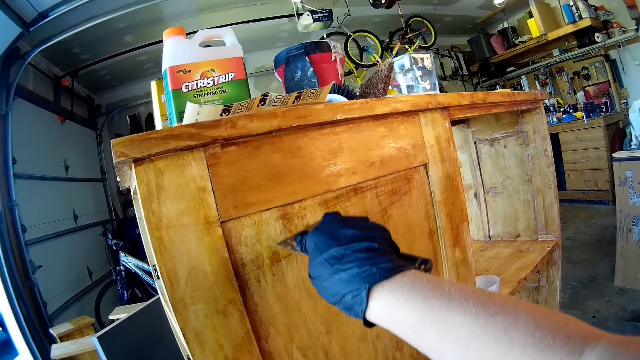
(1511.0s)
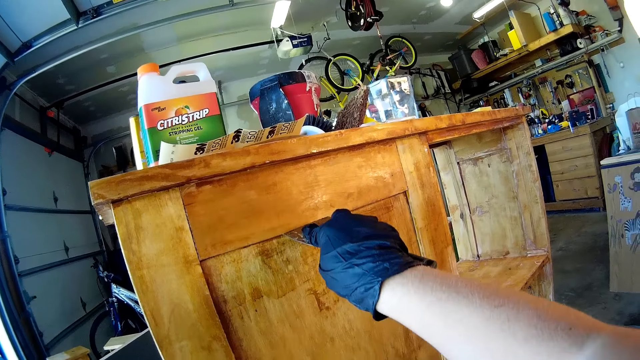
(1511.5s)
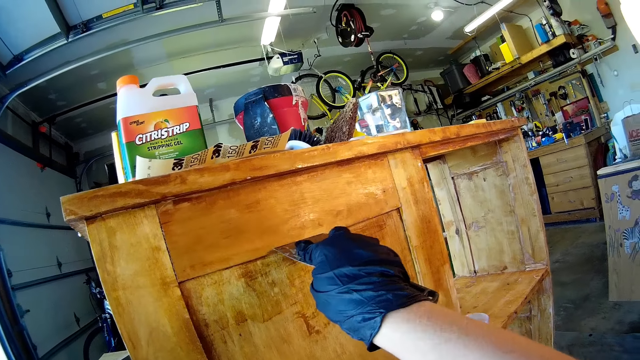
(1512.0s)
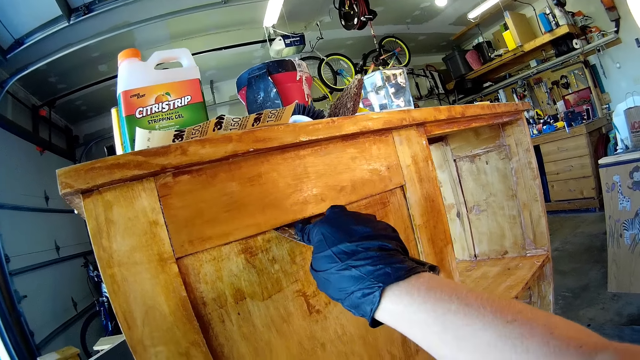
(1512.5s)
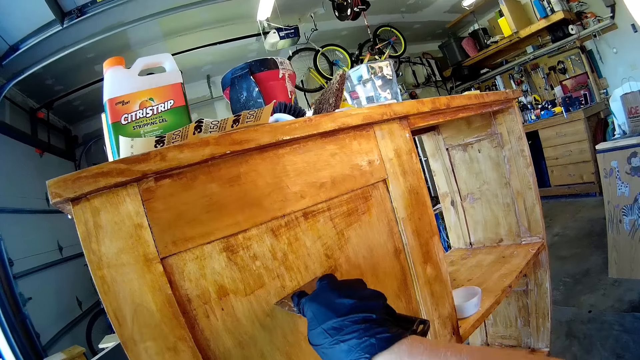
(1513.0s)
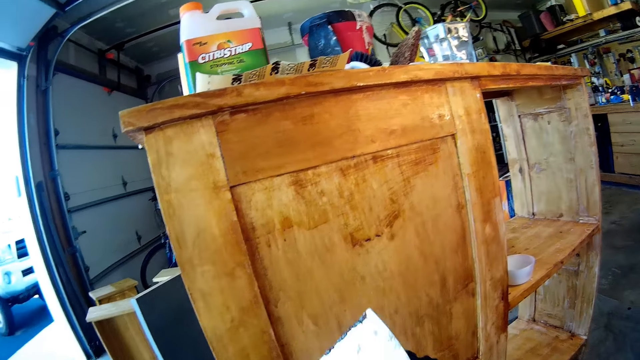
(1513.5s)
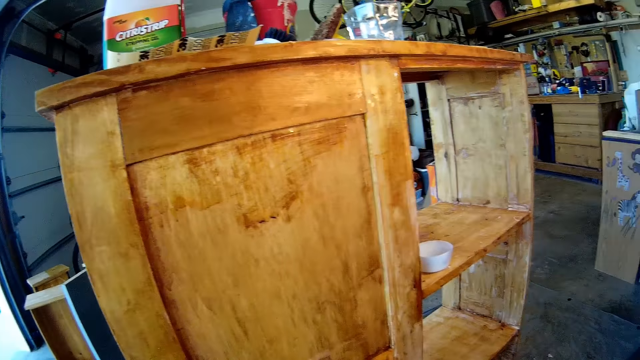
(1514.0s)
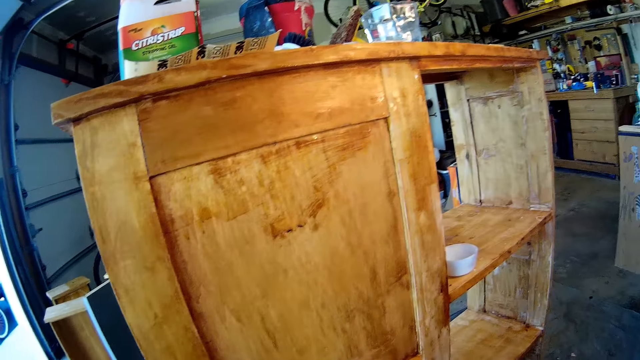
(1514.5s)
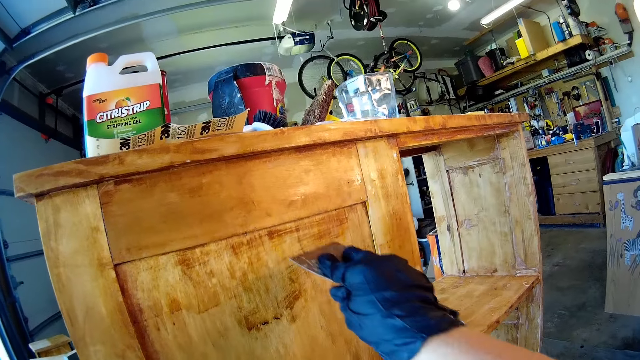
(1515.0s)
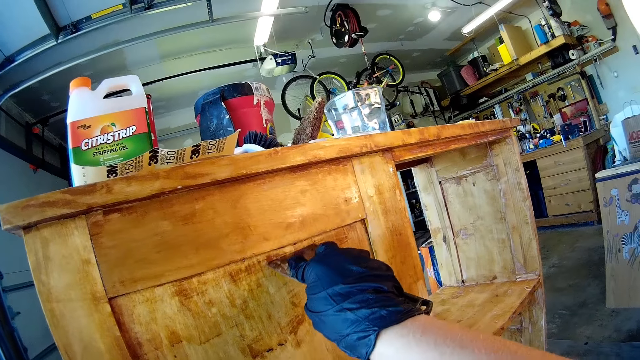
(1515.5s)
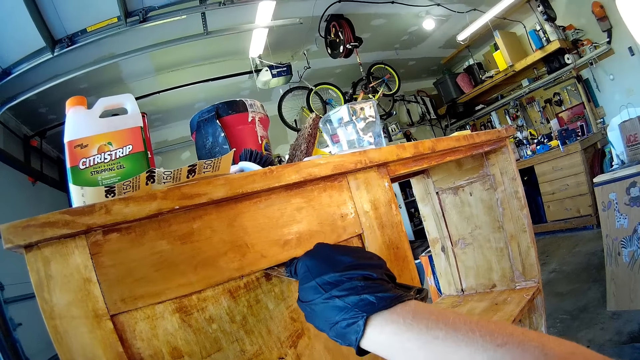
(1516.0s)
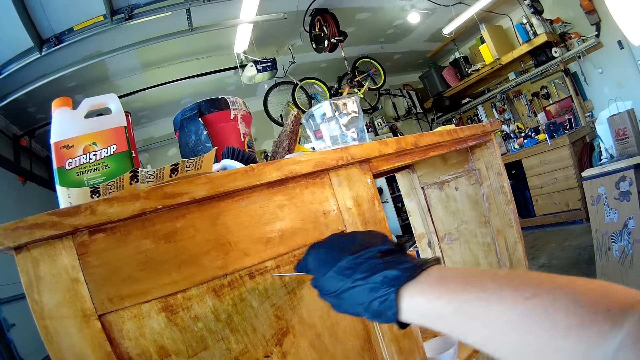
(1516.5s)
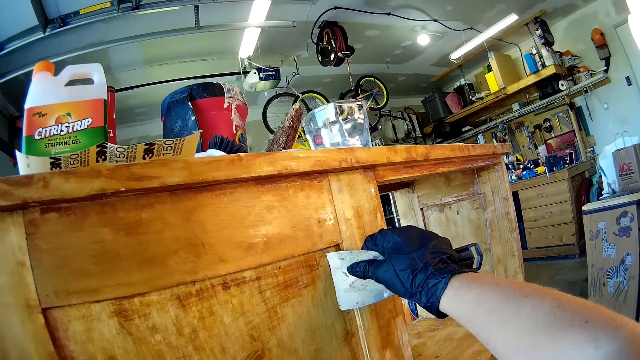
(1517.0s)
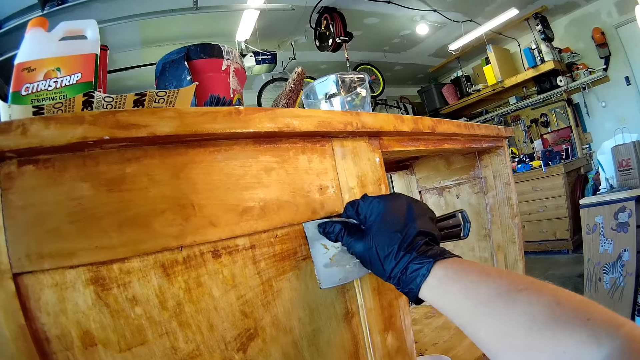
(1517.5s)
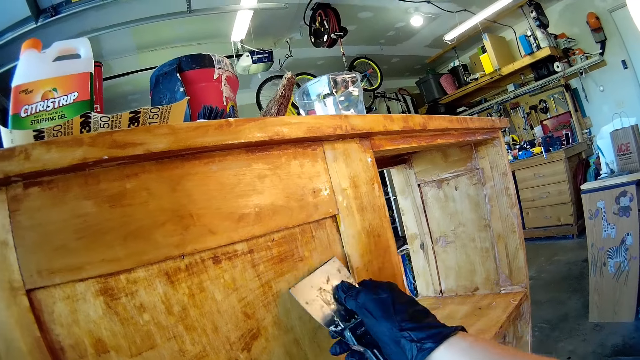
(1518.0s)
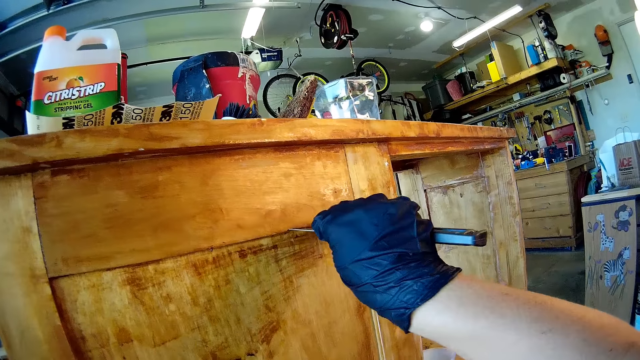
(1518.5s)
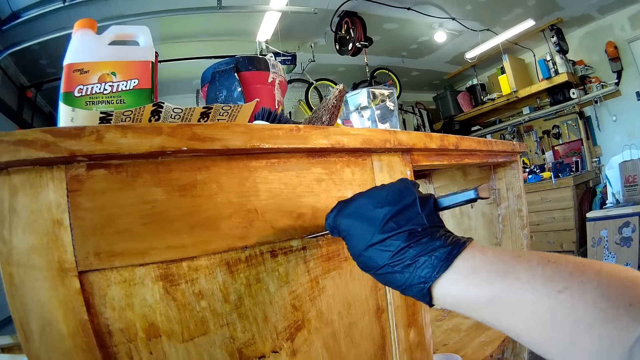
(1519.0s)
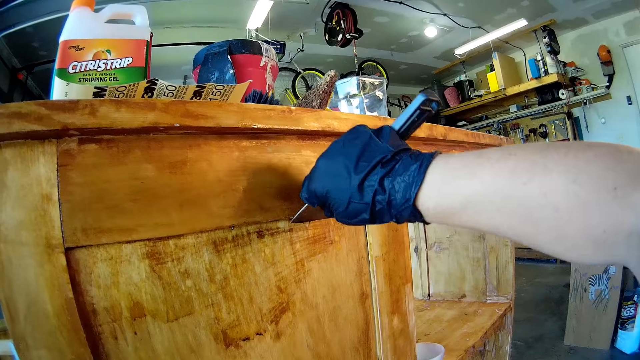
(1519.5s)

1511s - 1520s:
The camera wearer removes the hand from the cupboard. They scrub the cupboard with the scraper.

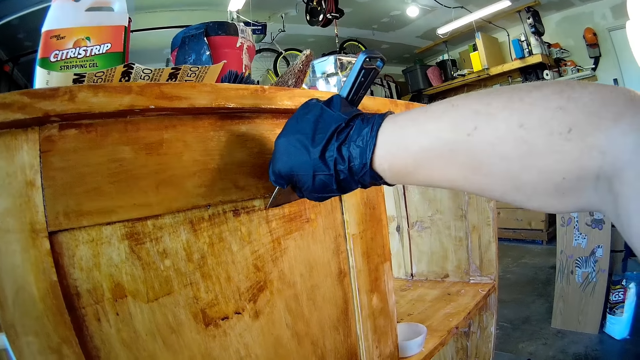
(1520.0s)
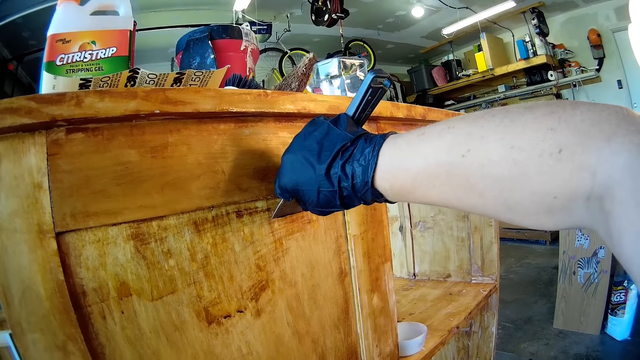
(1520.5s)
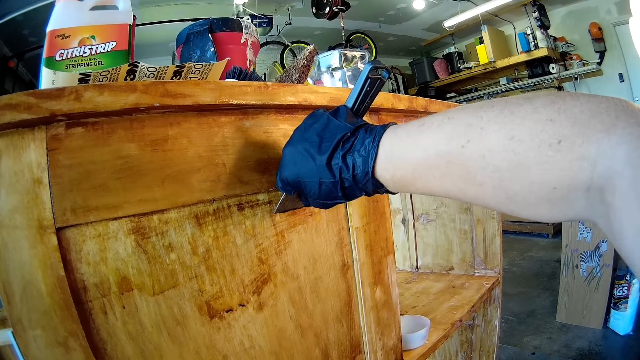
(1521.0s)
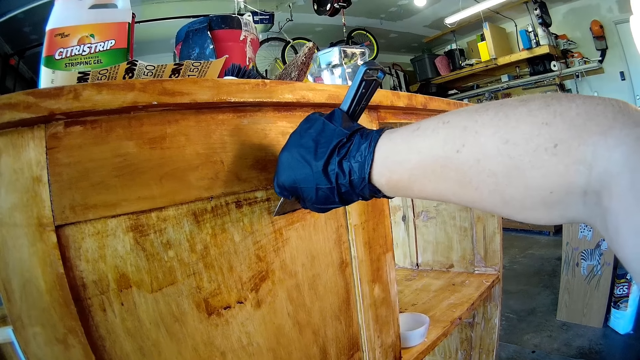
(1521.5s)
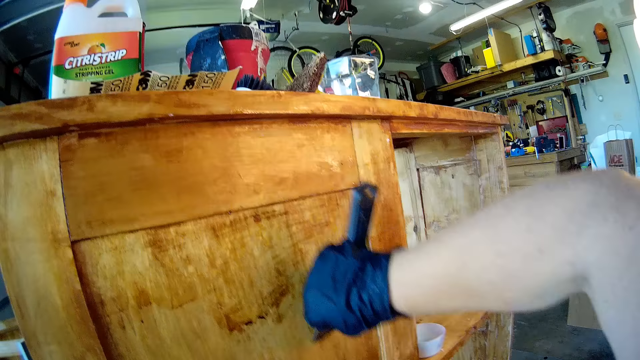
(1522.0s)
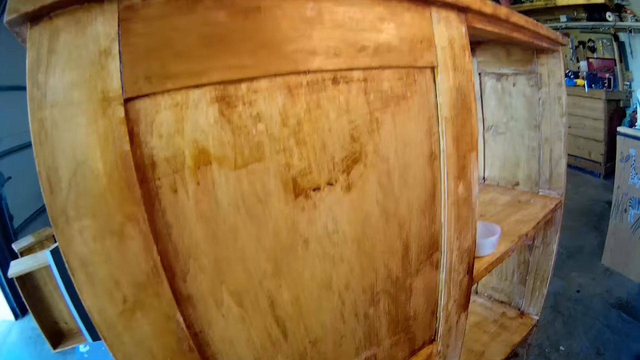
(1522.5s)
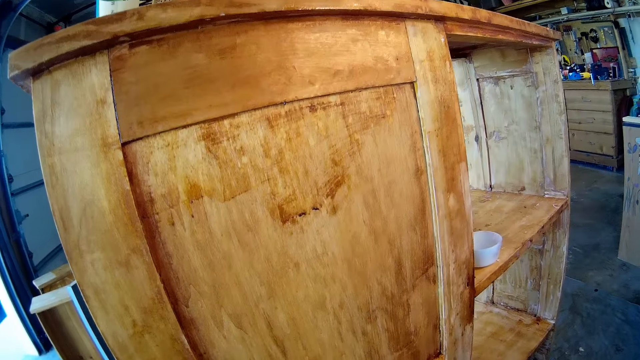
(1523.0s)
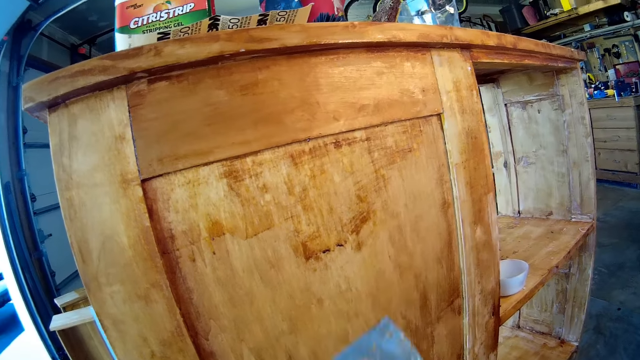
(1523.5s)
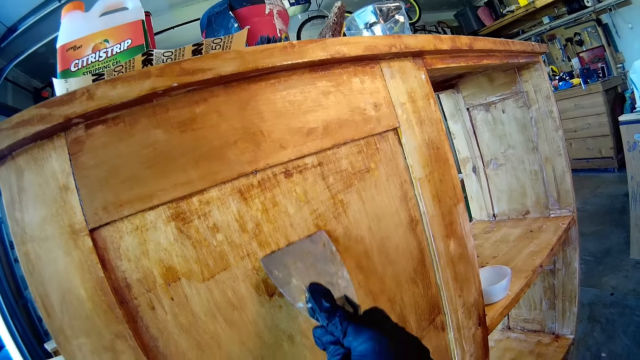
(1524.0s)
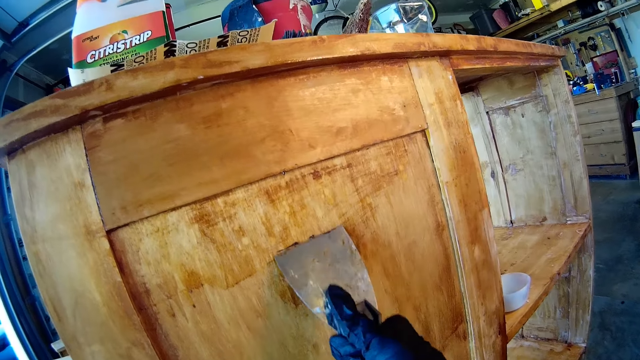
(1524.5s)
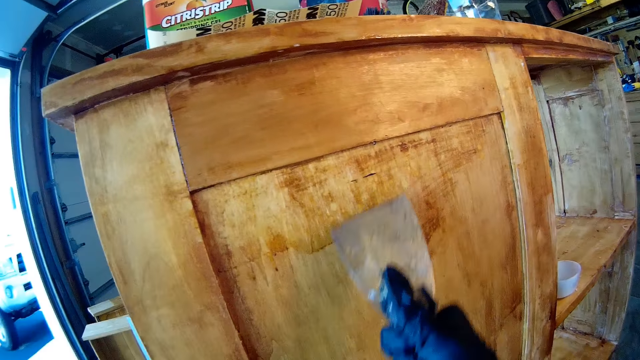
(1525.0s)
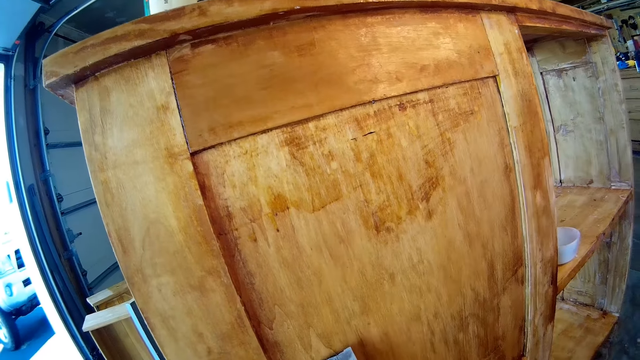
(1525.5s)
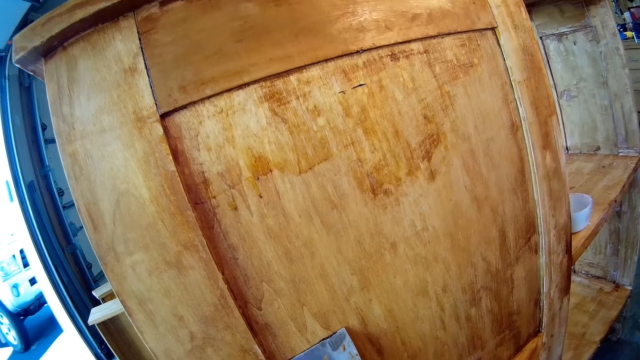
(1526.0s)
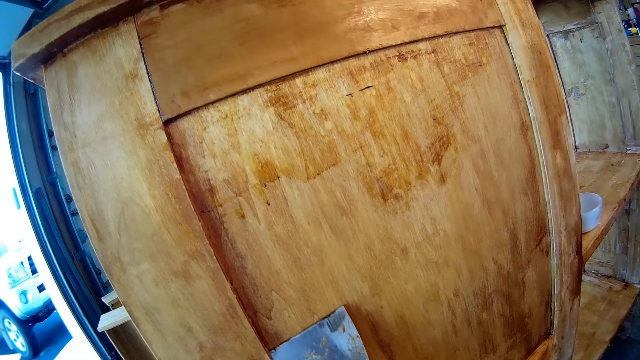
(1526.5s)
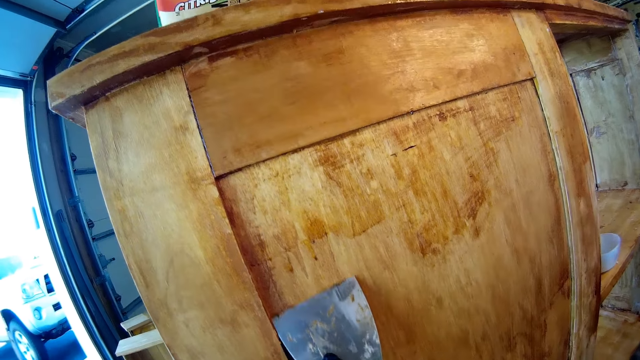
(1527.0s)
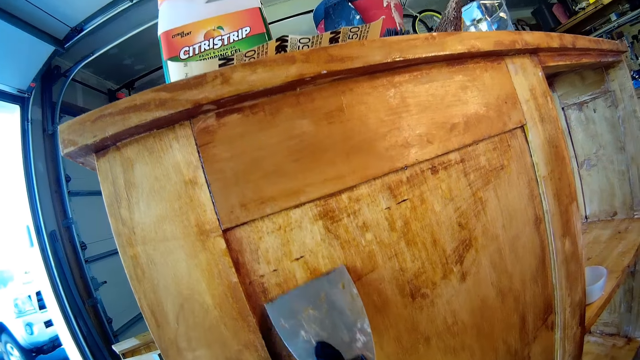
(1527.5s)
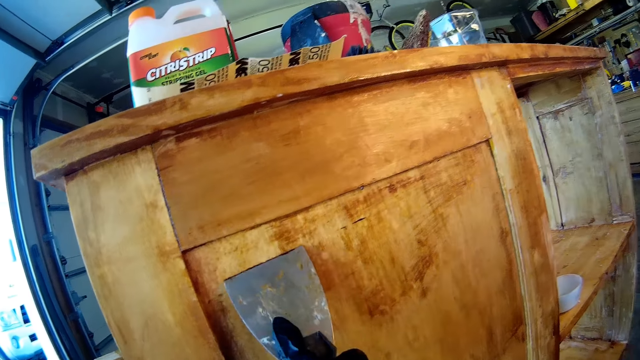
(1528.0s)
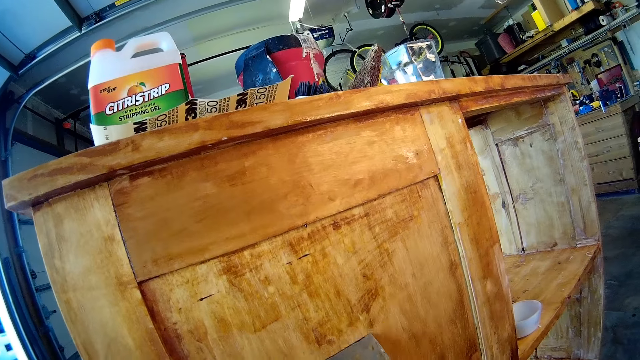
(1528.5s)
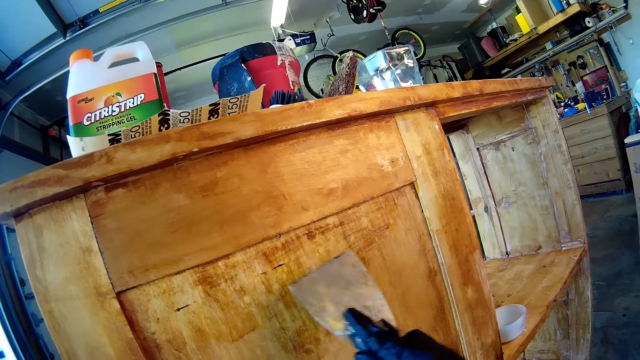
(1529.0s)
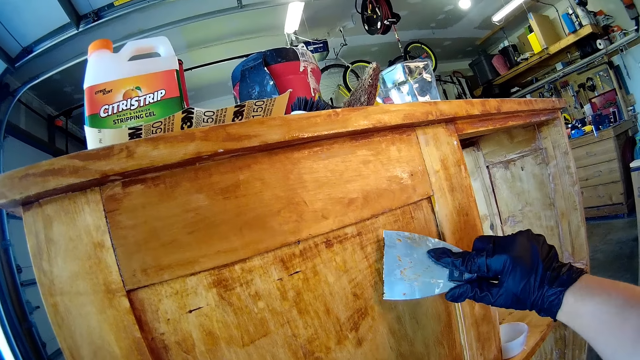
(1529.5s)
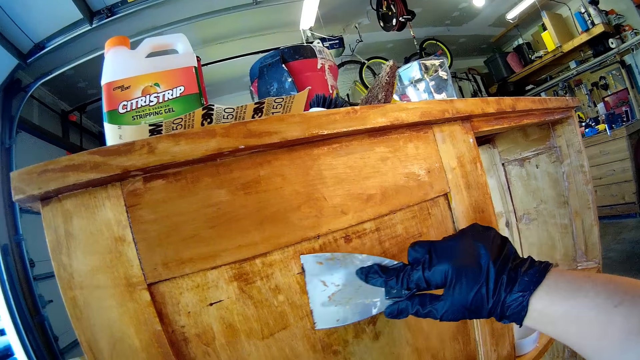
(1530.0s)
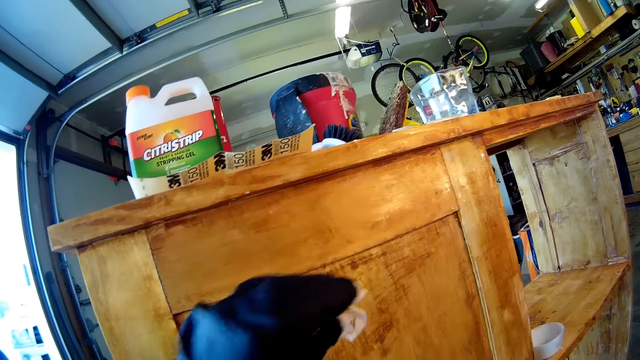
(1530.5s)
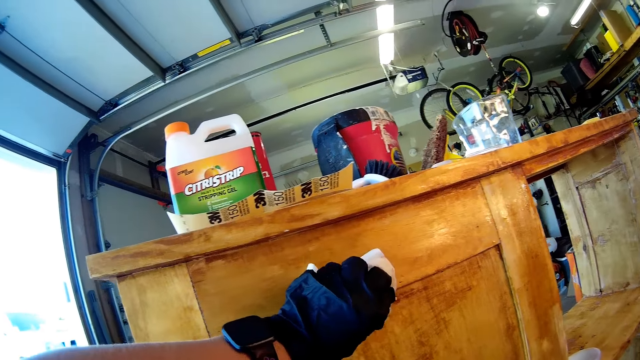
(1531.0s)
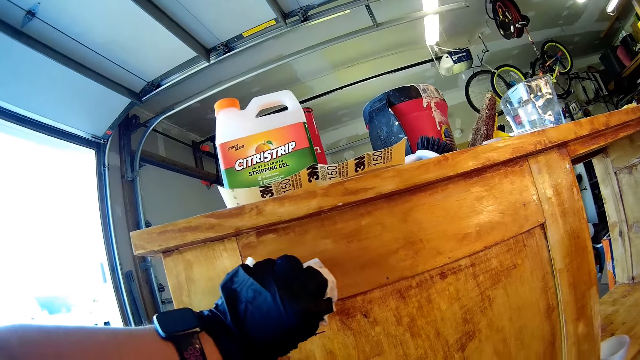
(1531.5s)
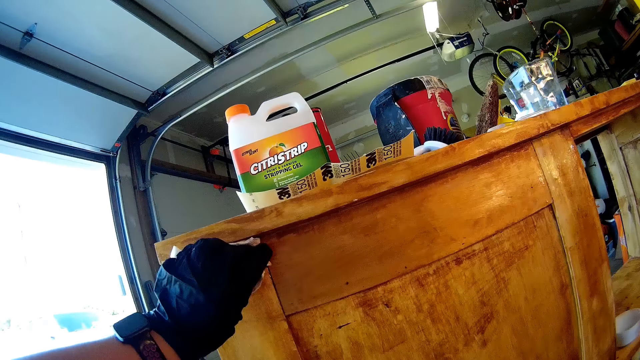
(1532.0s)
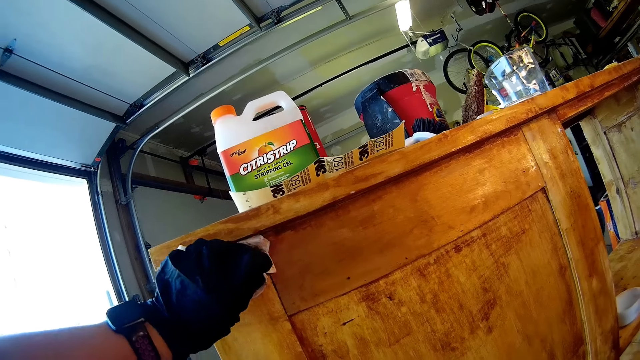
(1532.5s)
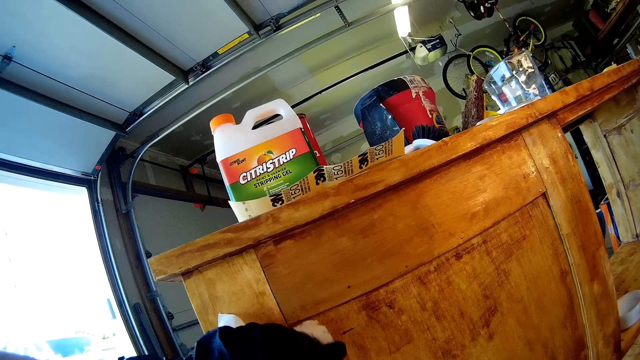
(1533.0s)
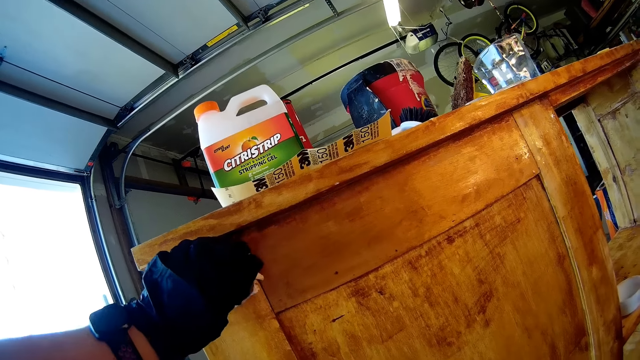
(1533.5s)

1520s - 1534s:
The camera wearer removes the hand from the cupboard. They scrub the cupboard with the scraper. They wipe the wooden stand with the serviette.
